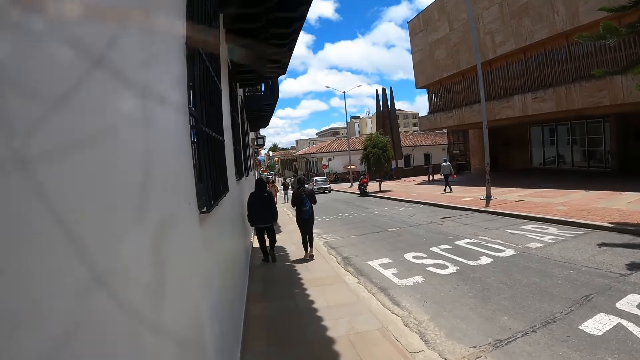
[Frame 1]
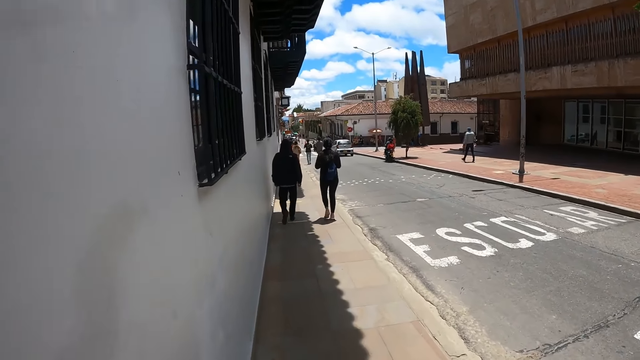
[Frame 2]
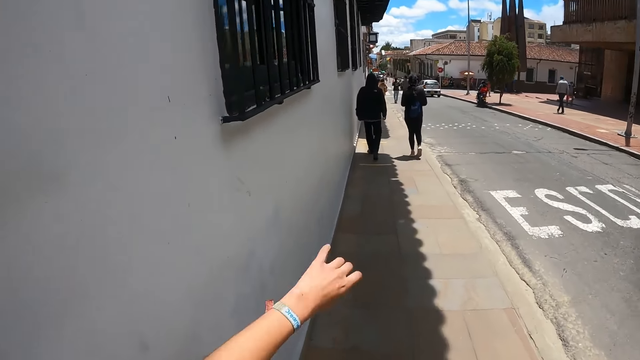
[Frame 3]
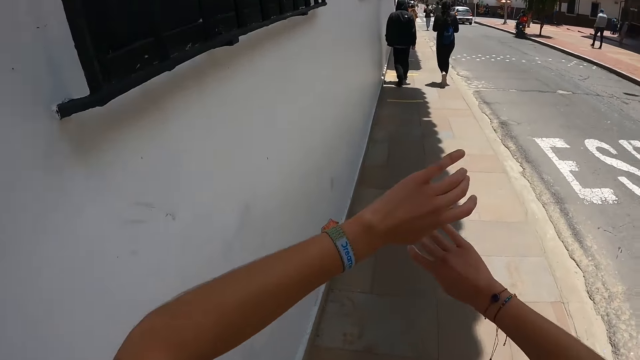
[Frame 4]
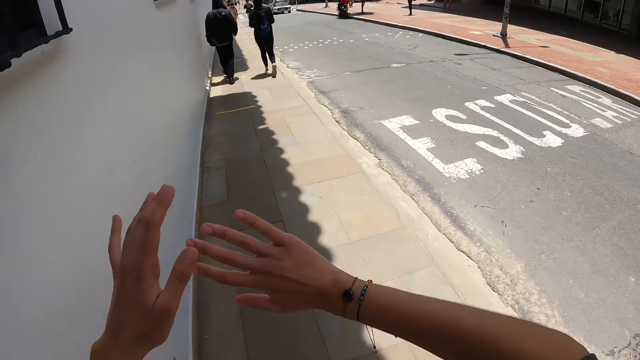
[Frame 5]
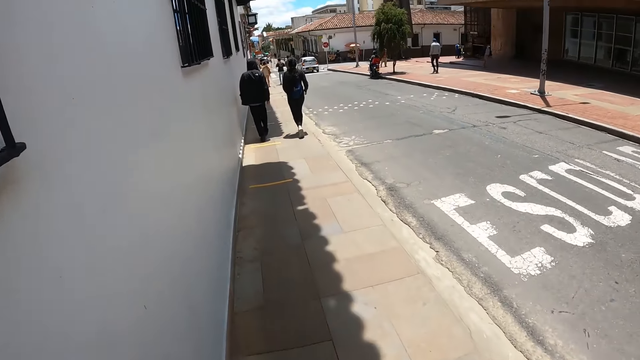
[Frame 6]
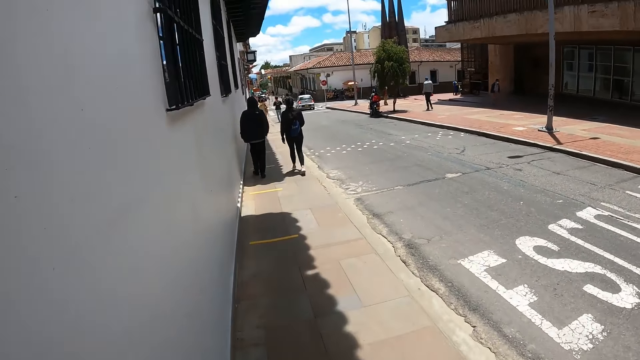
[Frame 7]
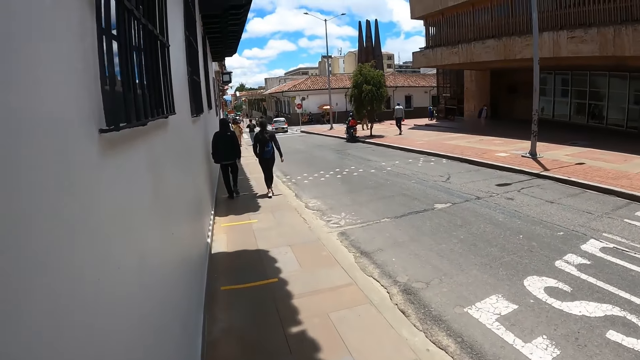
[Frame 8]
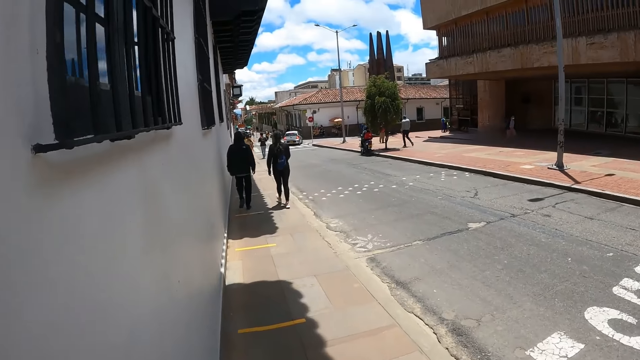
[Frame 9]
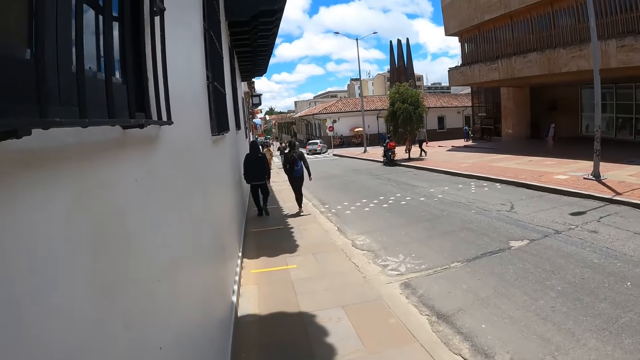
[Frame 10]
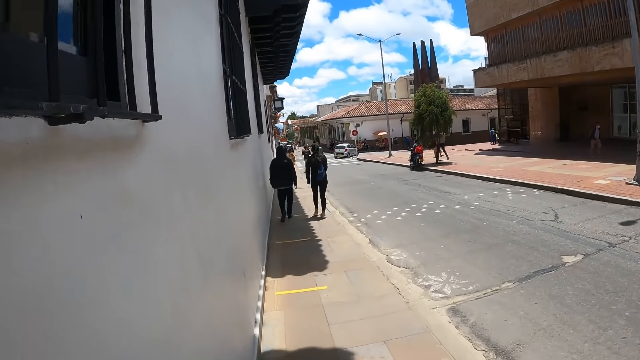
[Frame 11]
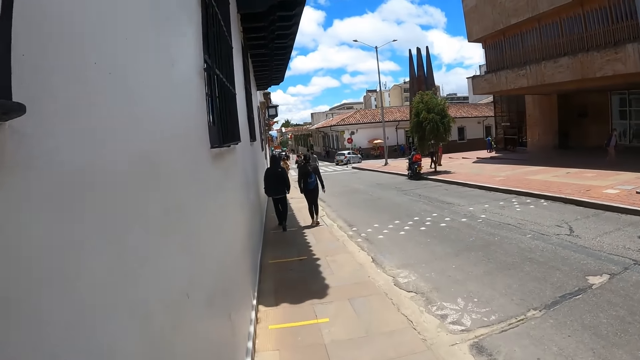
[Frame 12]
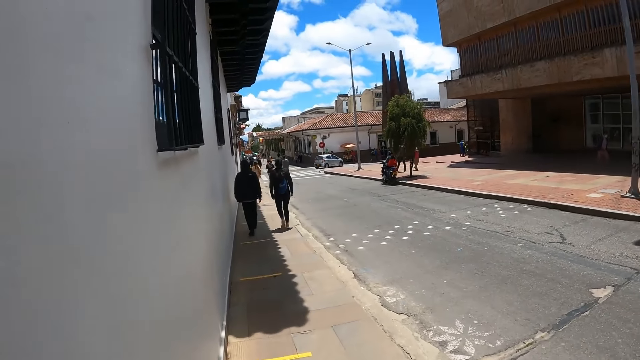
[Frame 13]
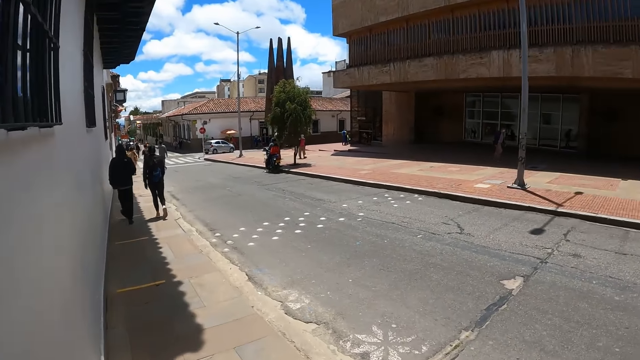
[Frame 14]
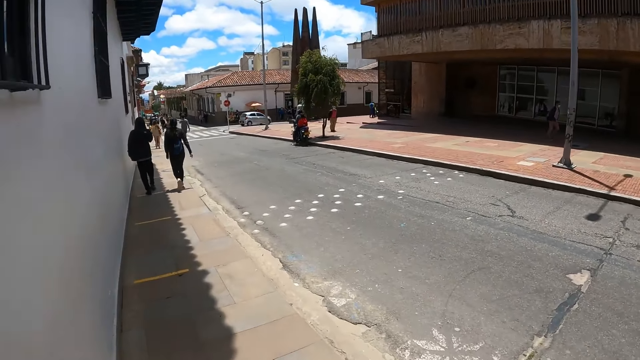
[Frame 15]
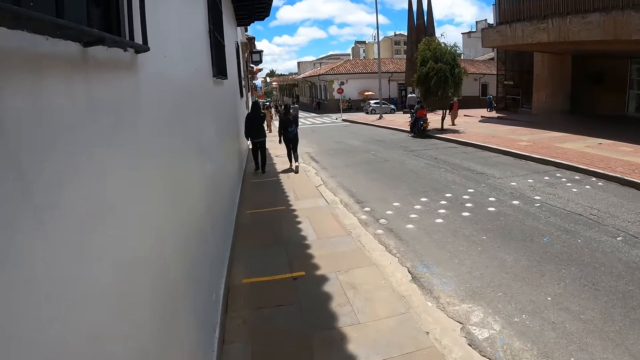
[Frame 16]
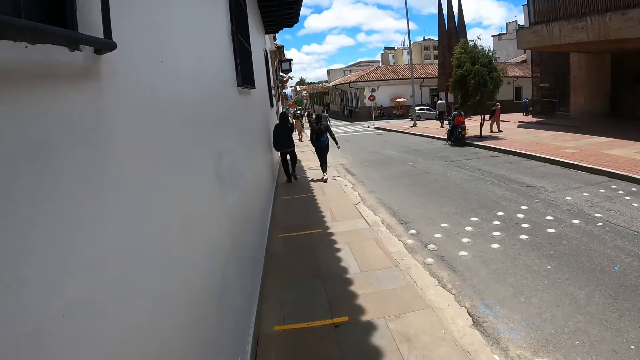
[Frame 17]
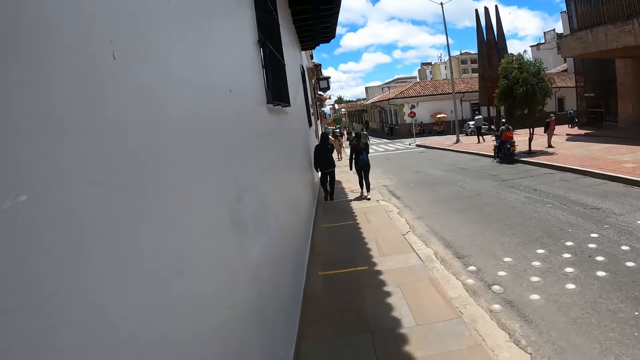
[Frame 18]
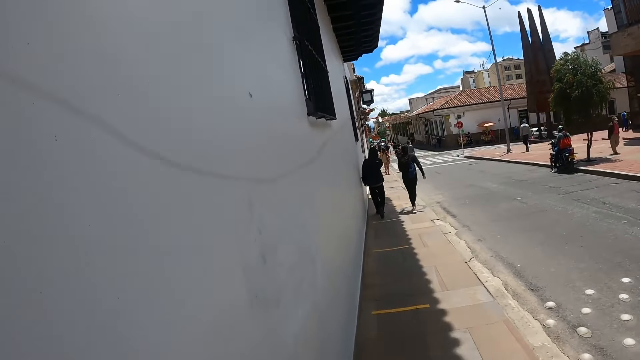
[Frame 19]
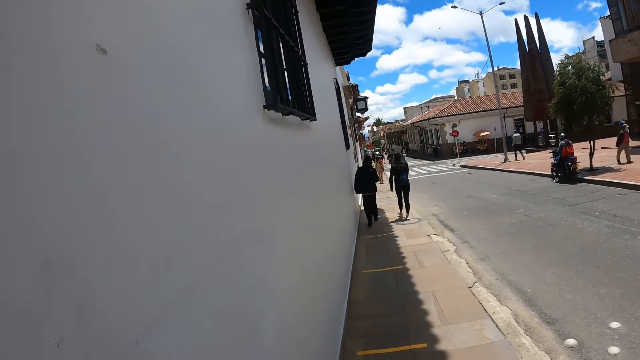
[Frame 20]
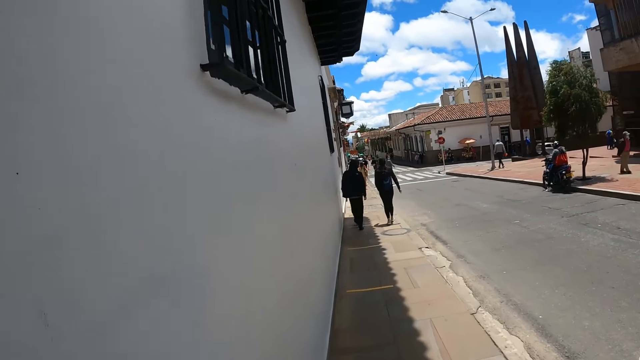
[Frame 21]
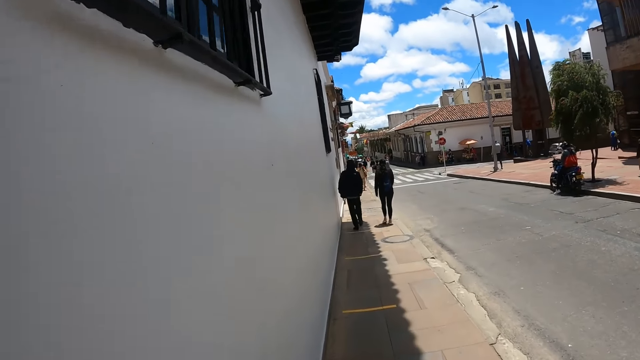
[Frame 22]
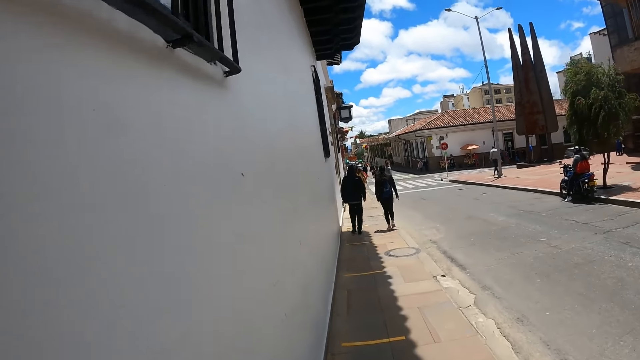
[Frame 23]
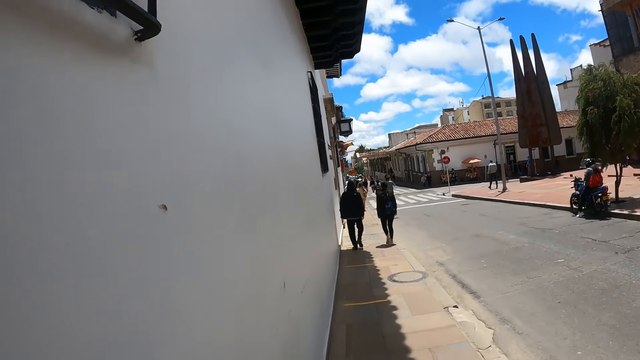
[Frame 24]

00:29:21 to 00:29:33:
The camera wearer stares at her hands. She walks along the pavement.

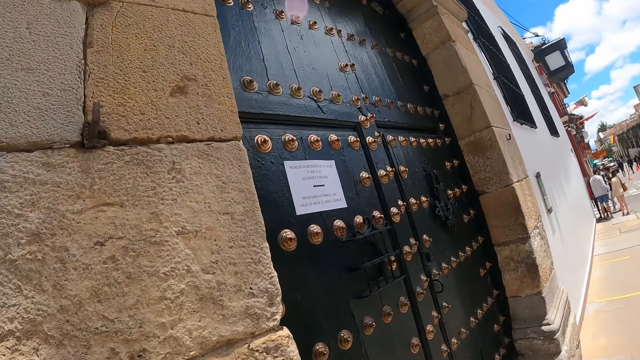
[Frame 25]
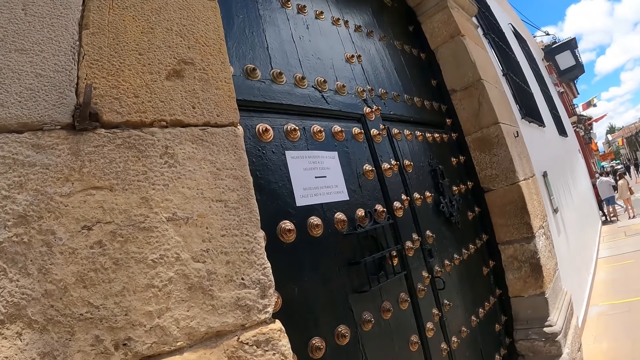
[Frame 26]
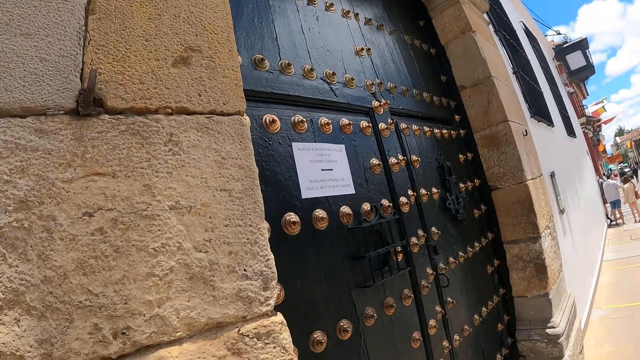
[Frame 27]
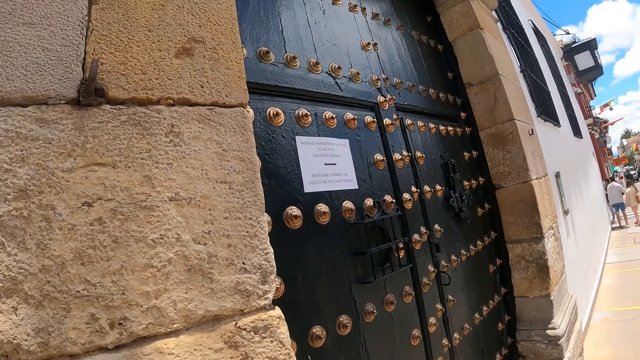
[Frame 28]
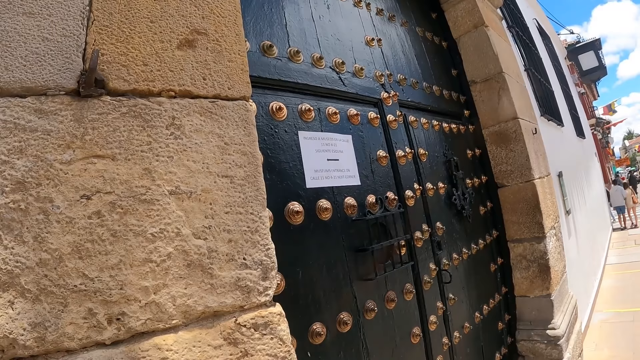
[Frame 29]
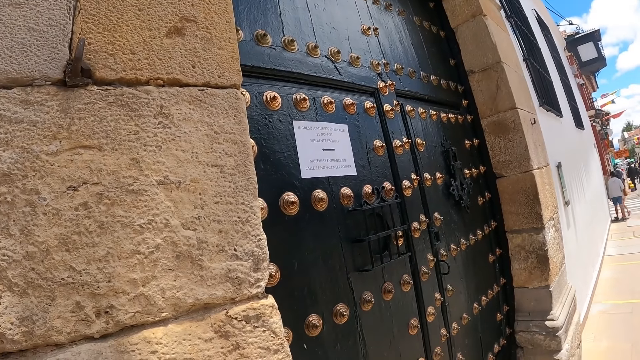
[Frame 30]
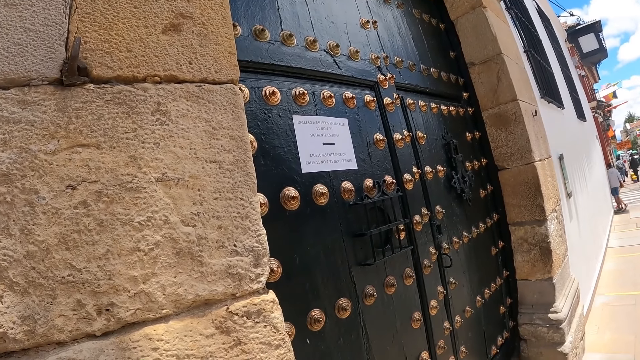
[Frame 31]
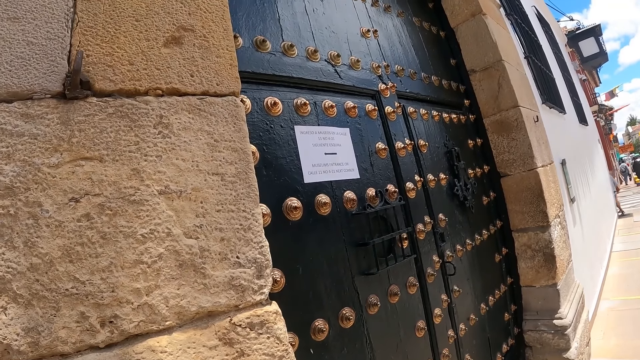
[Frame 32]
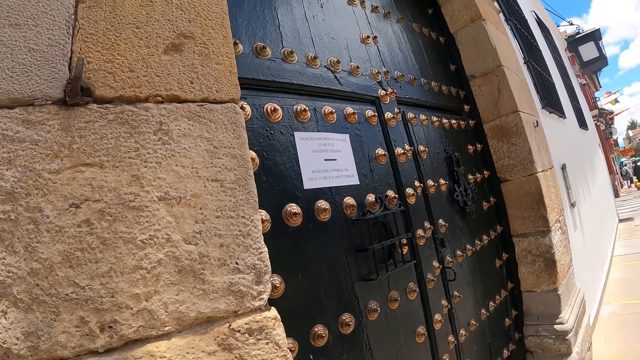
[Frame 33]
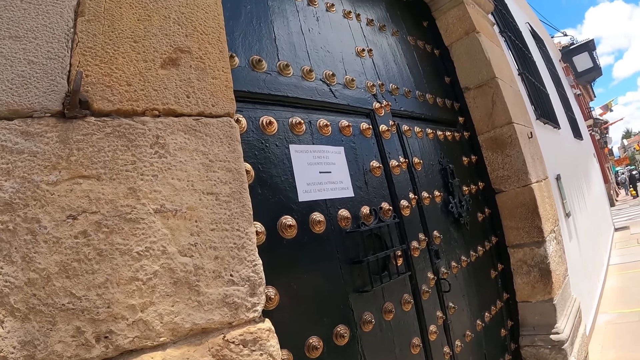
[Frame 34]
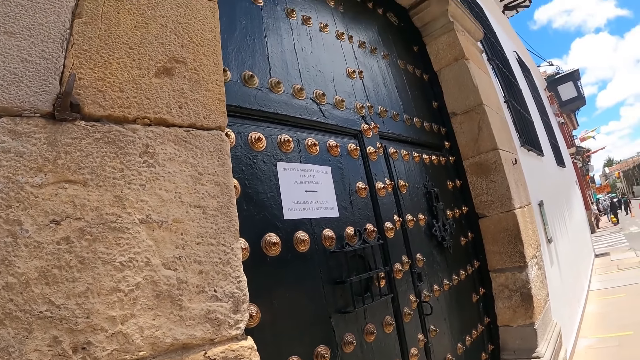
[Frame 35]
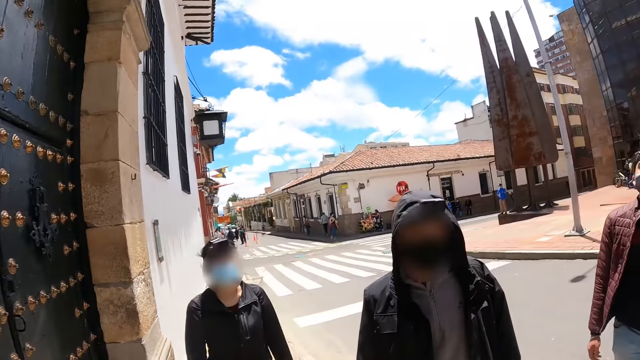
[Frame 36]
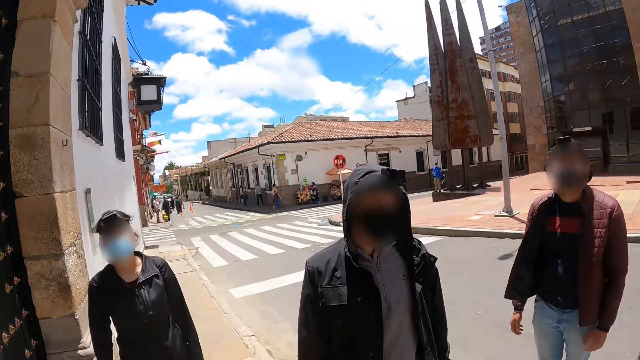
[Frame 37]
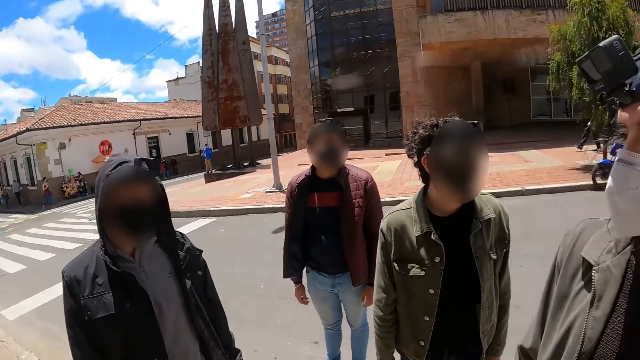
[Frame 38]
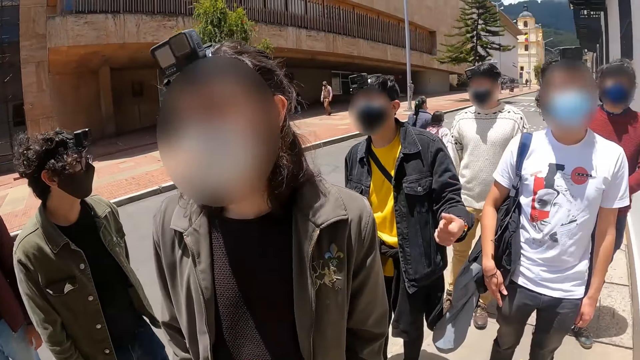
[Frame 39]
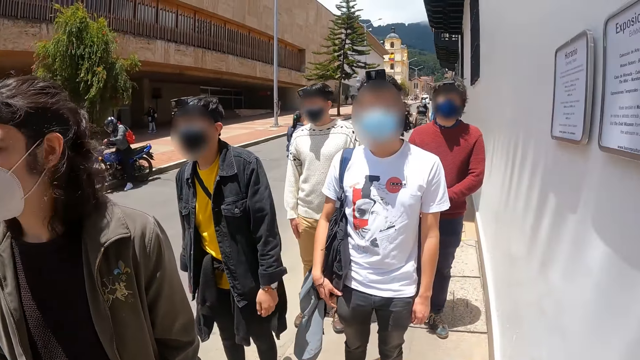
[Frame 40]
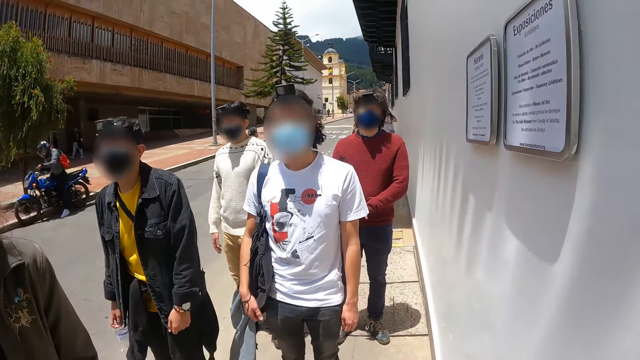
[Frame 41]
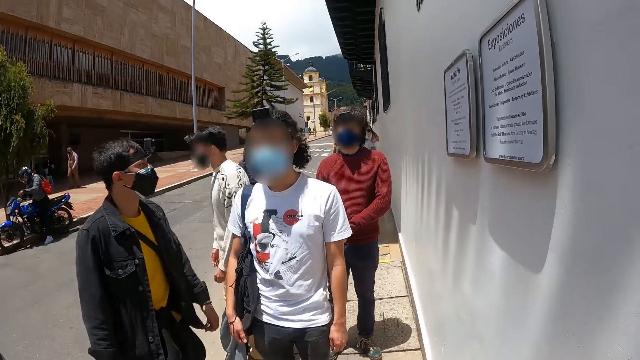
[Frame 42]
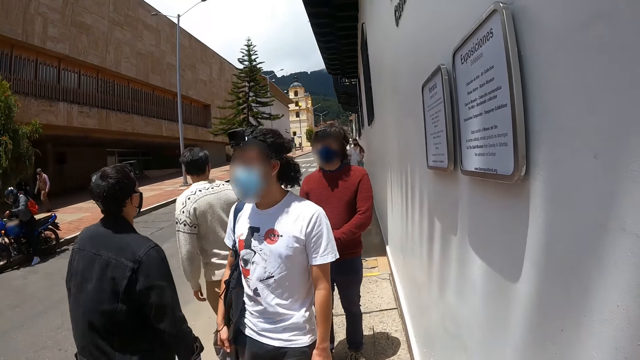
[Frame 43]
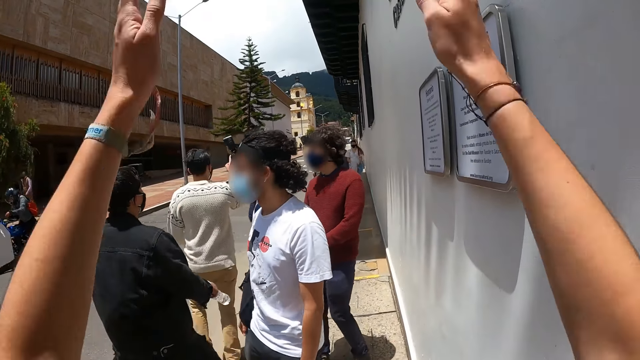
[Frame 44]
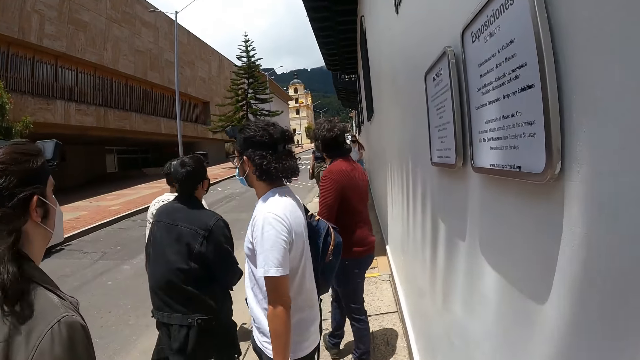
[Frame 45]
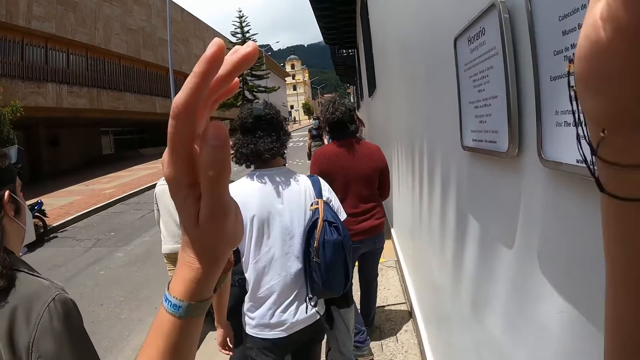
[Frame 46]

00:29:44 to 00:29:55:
The camera wearer stares at the paper on the gate. They read a notice. They look around. They direct other people with the hands straight.
